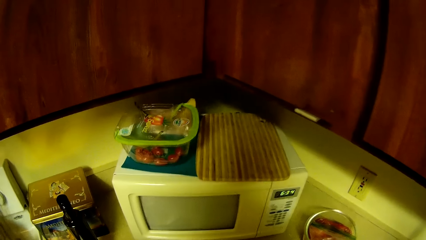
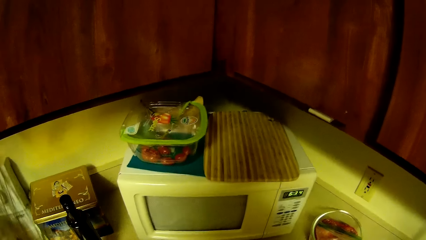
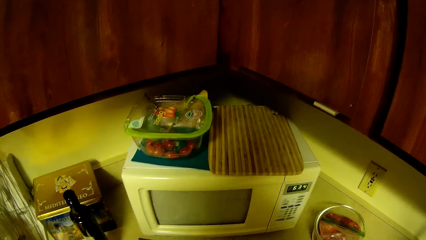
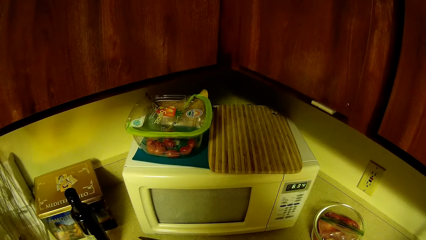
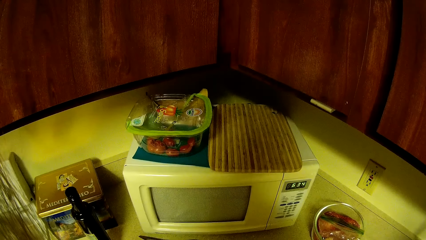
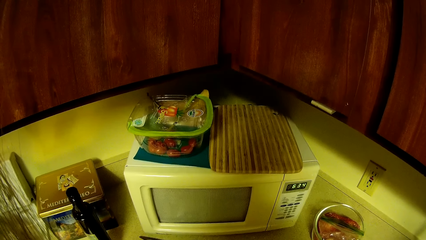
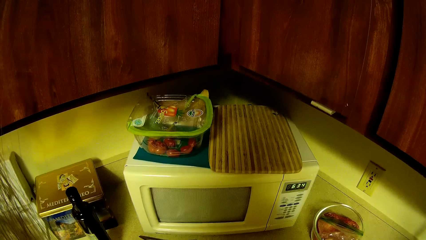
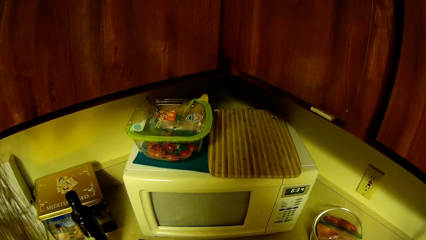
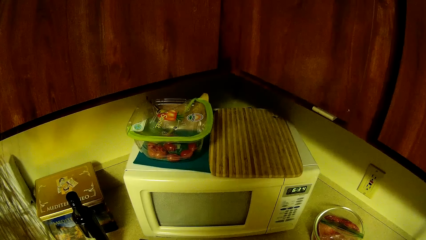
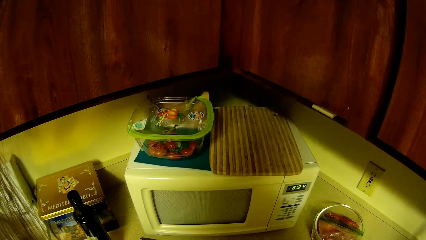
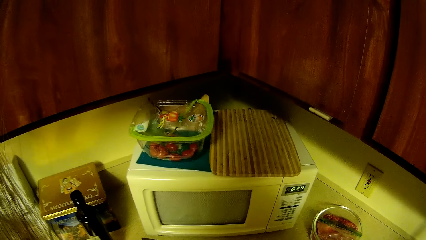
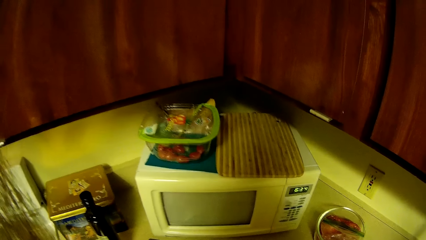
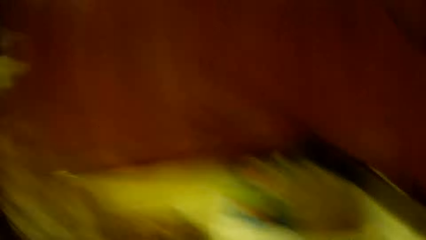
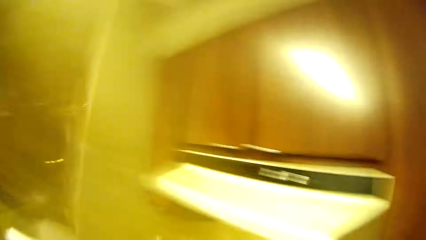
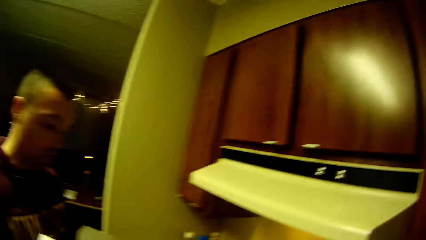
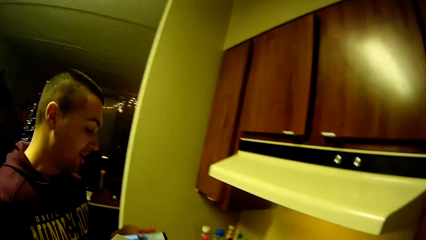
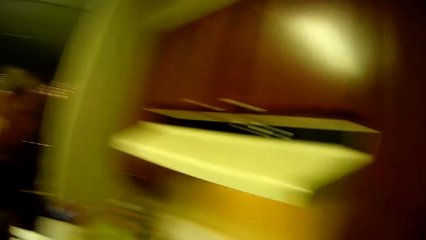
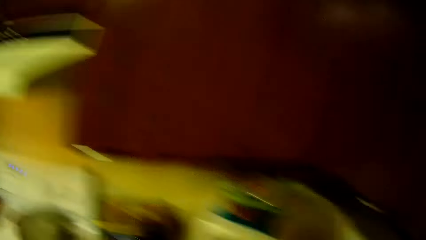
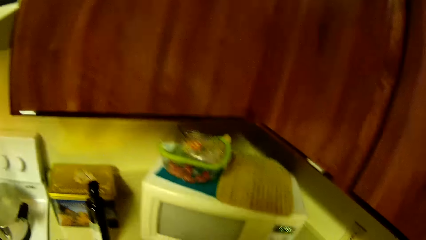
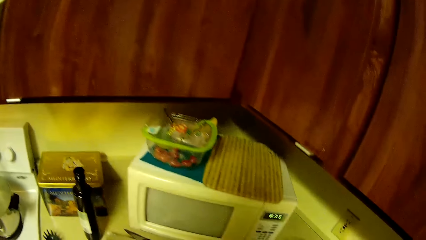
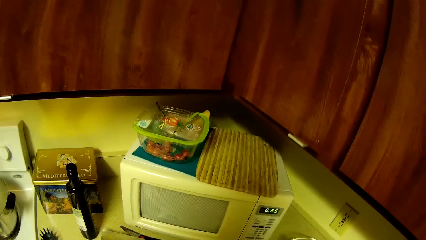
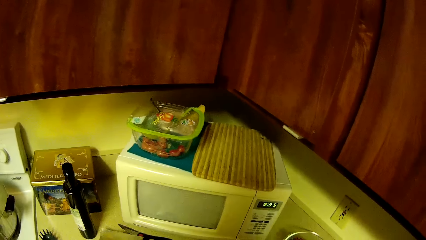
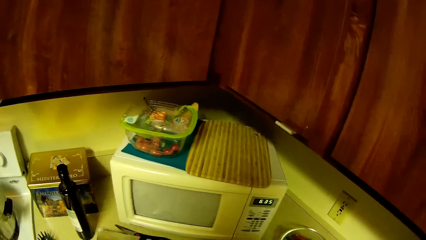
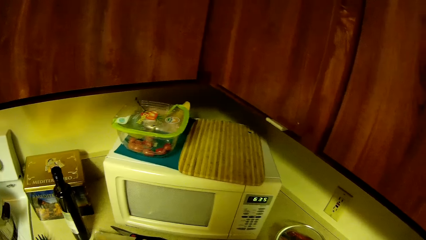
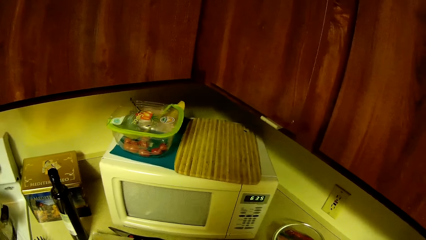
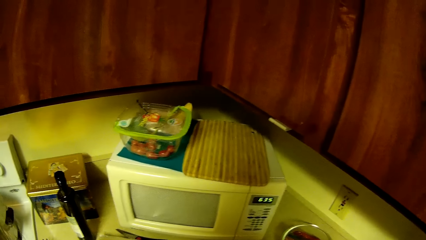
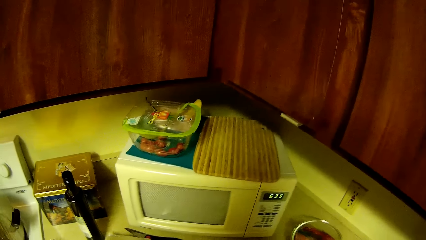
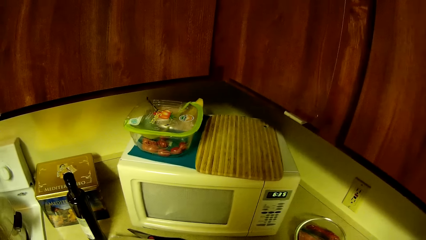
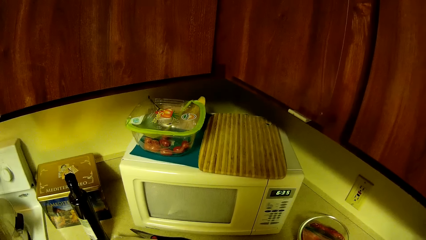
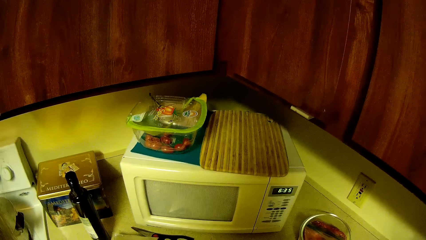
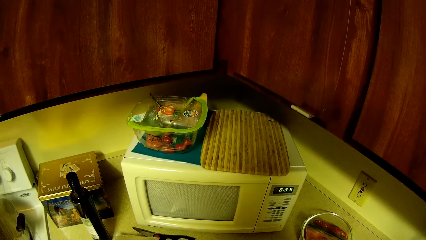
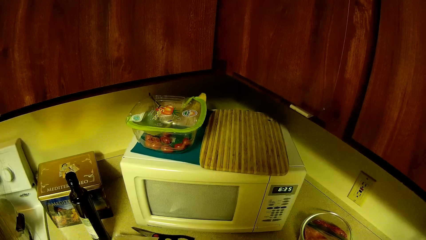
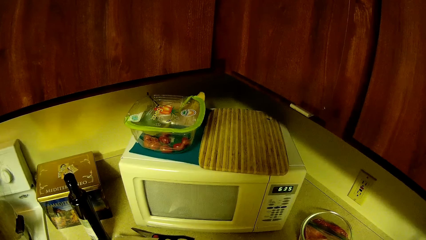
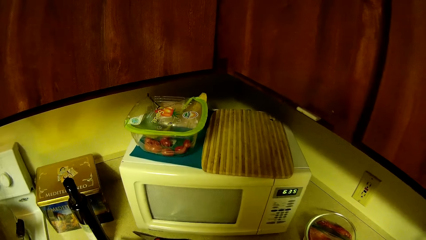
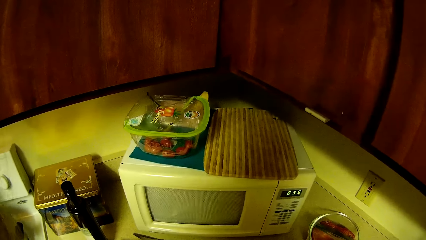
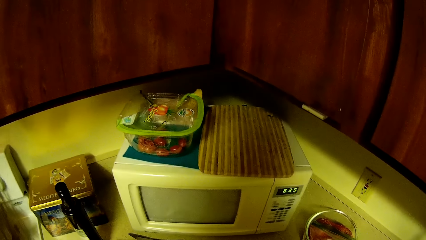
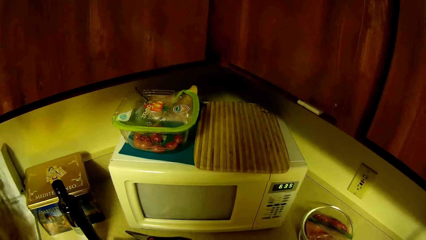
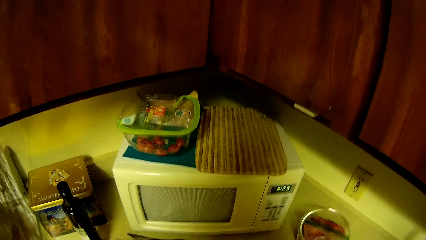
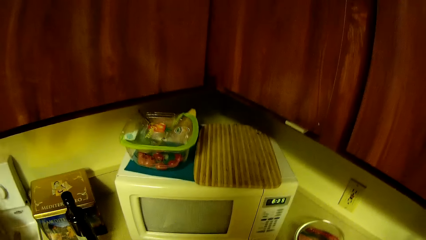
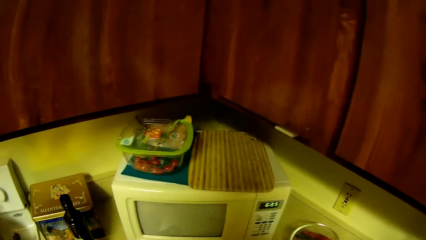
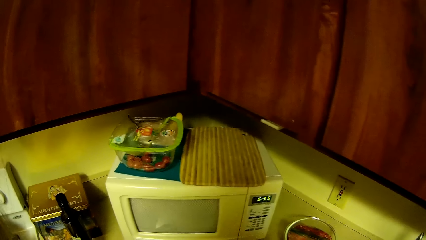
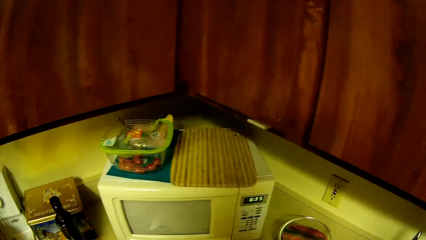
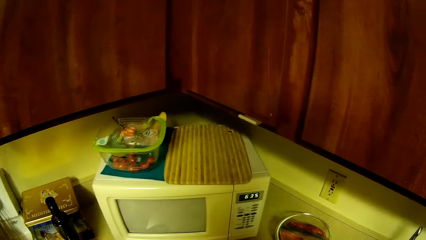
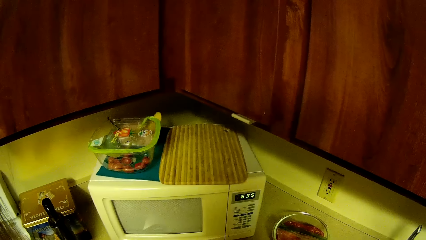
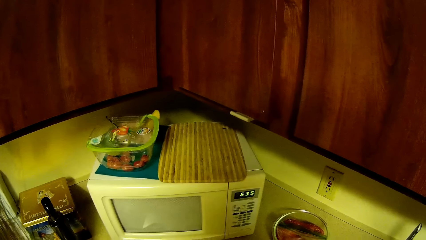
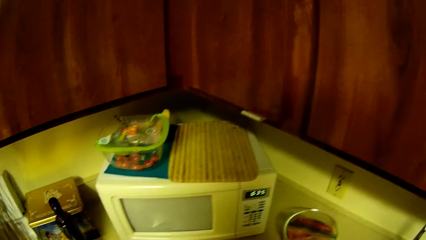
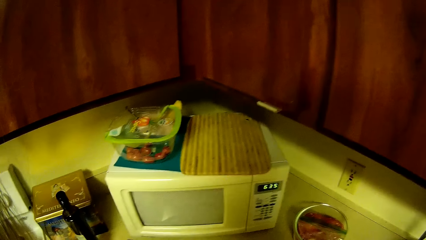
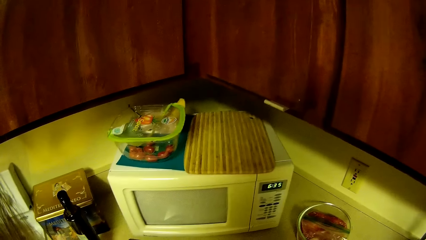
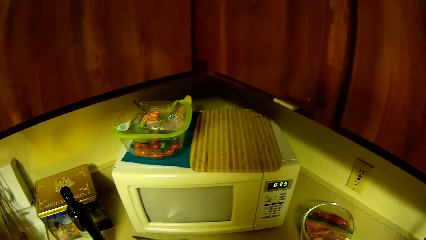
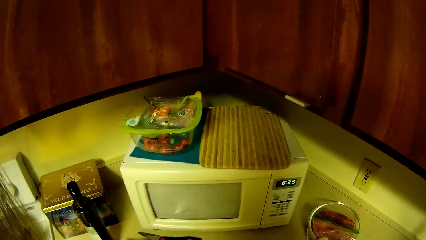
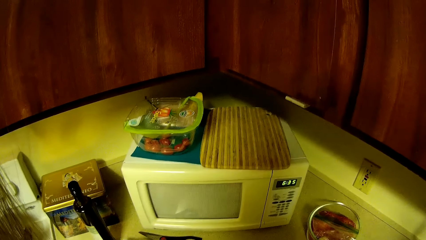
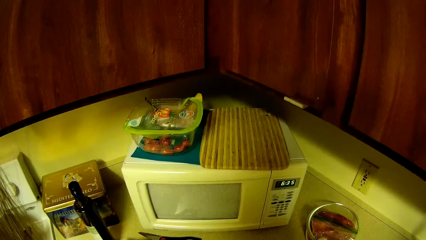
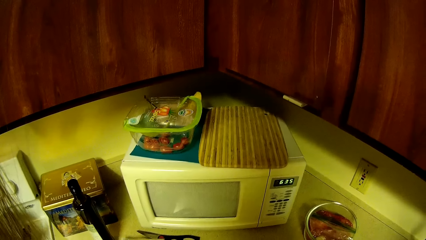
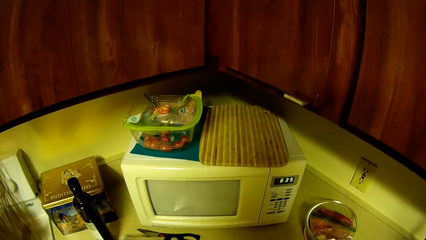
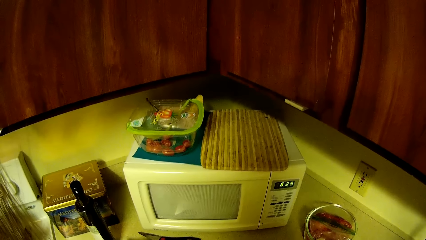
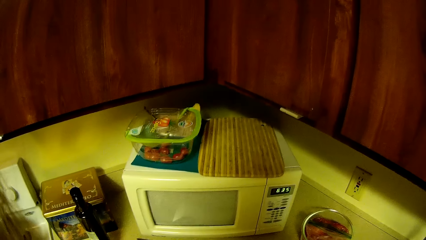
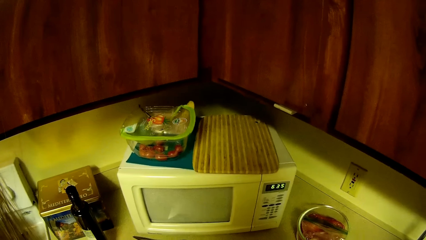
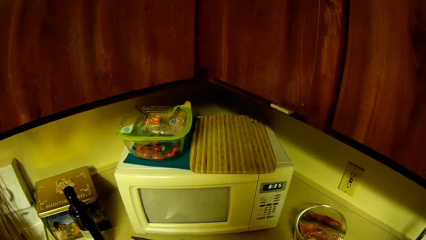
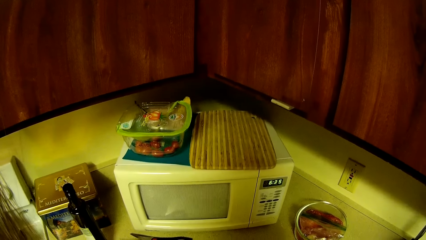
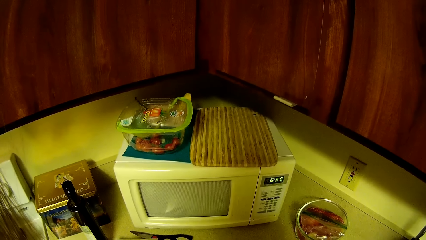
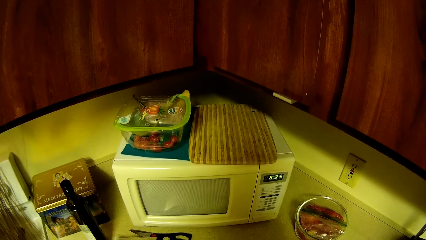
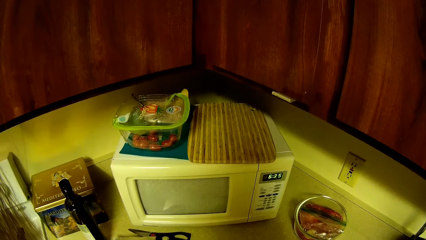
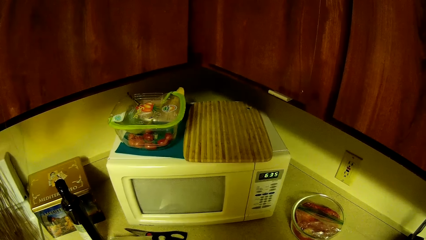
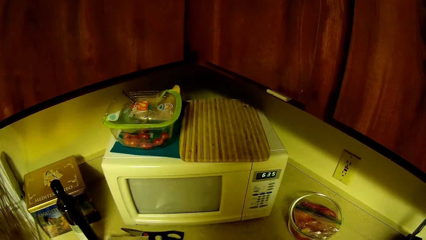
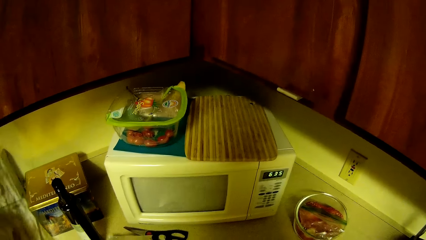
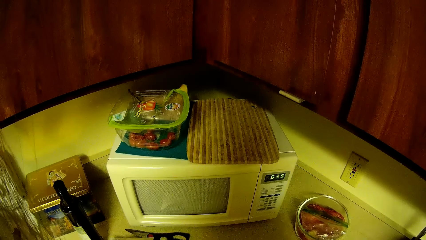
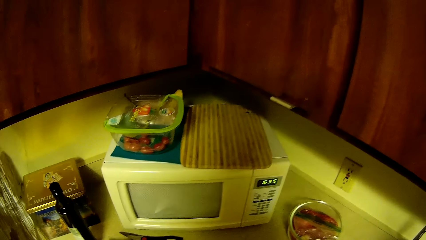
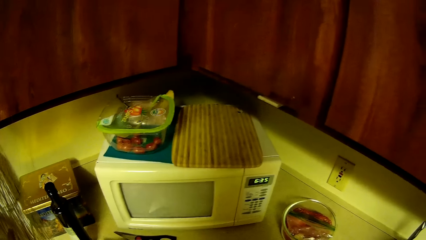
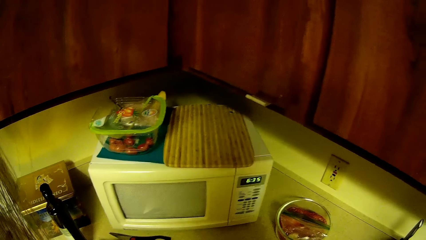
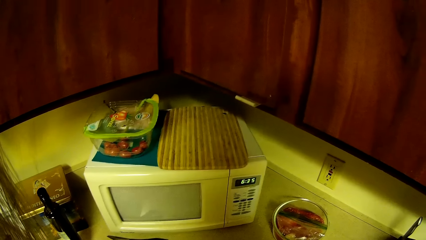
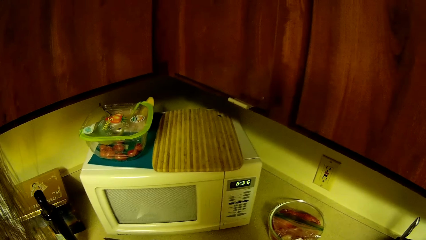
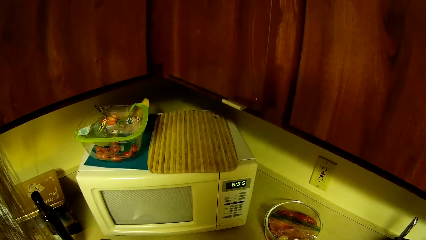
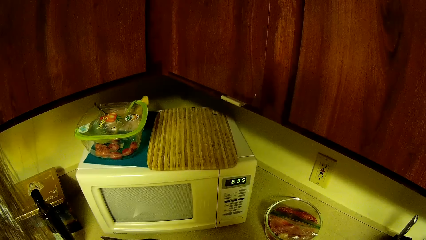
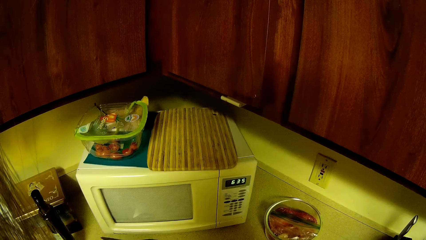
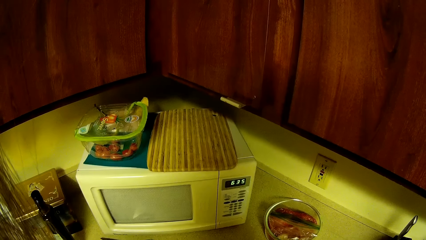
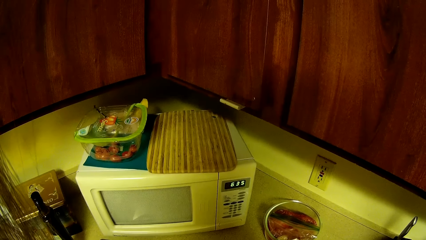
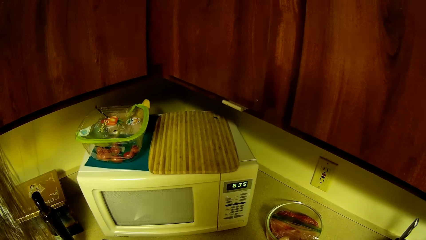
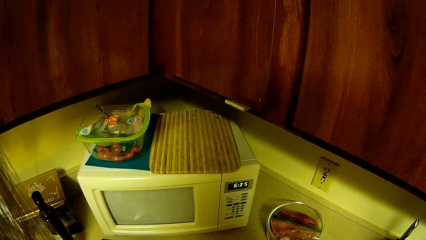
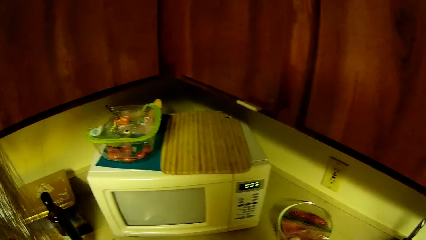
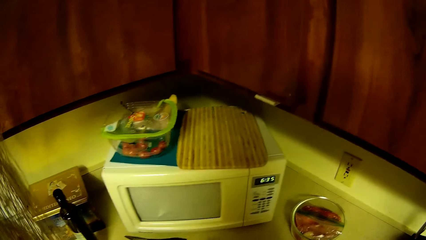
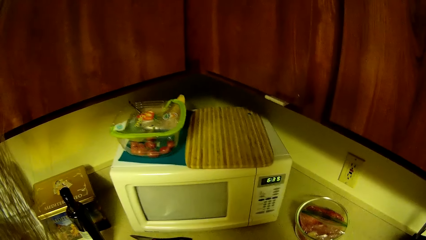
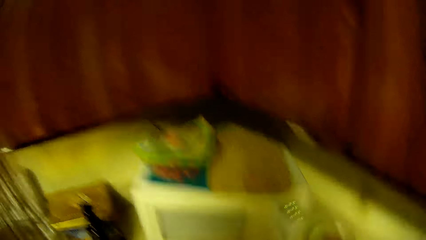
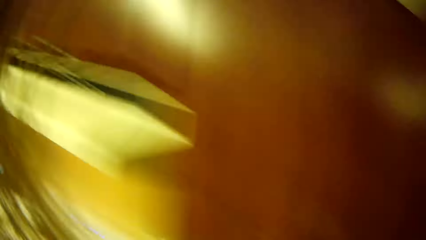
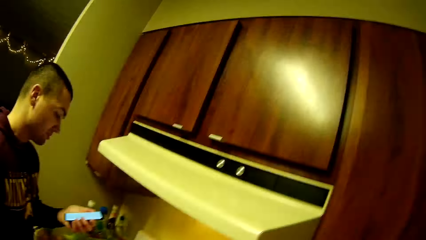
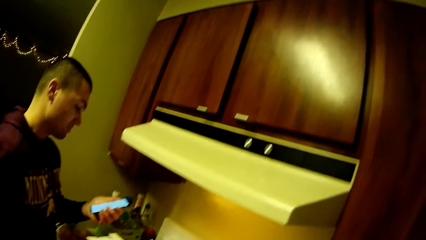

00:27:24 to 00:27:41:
The camera wearer looks around.
